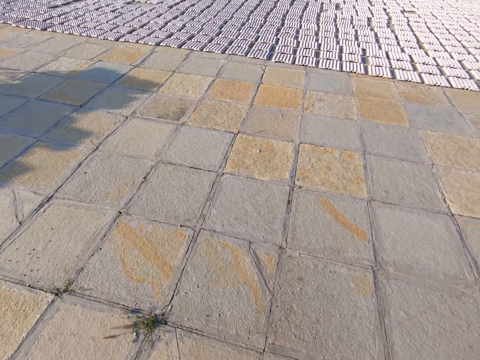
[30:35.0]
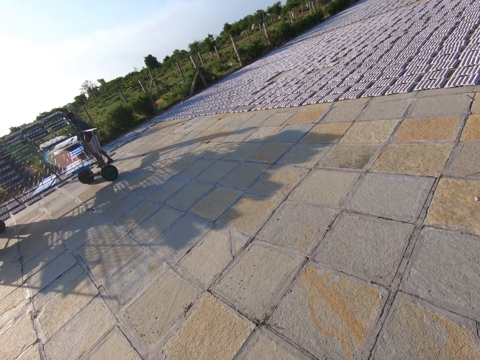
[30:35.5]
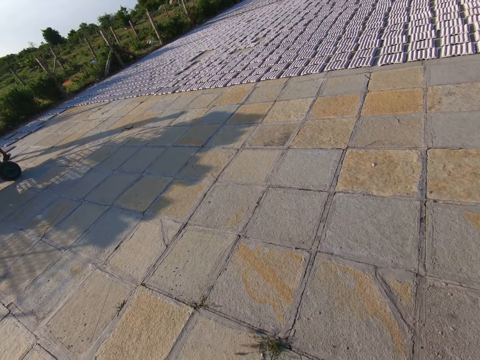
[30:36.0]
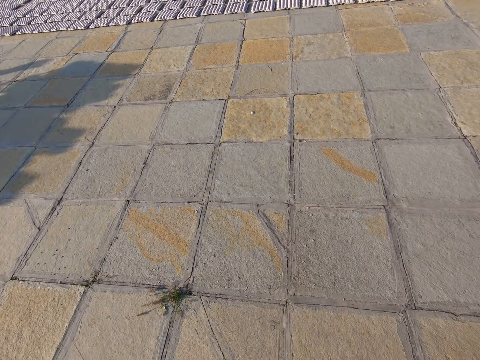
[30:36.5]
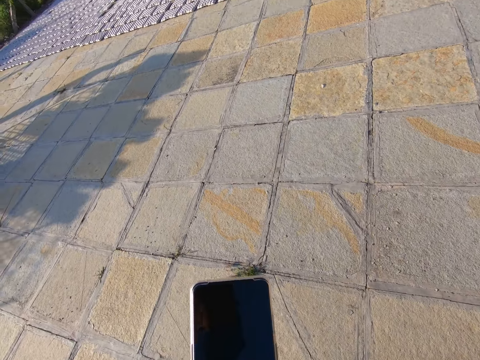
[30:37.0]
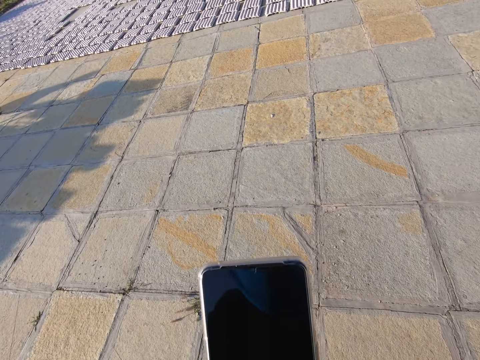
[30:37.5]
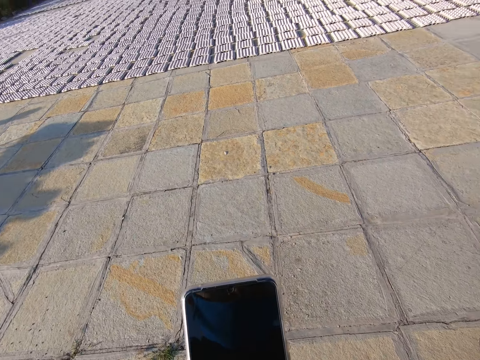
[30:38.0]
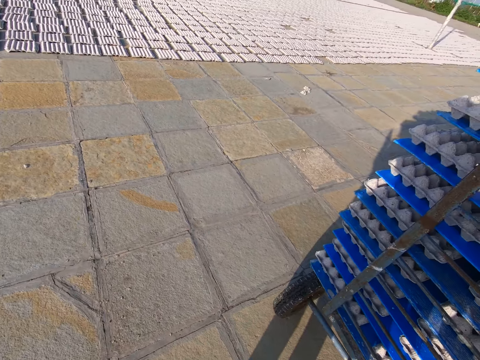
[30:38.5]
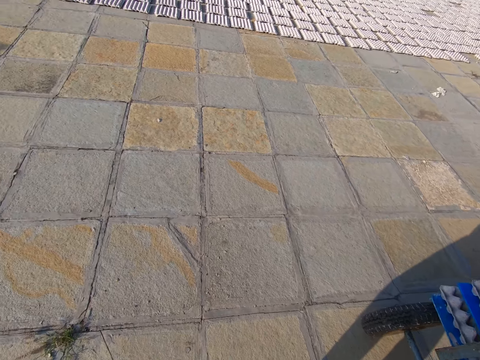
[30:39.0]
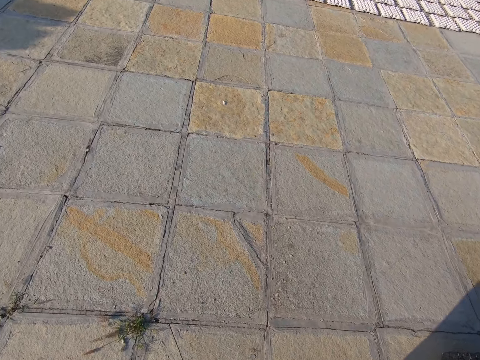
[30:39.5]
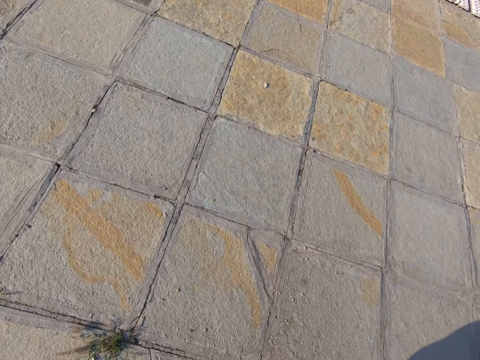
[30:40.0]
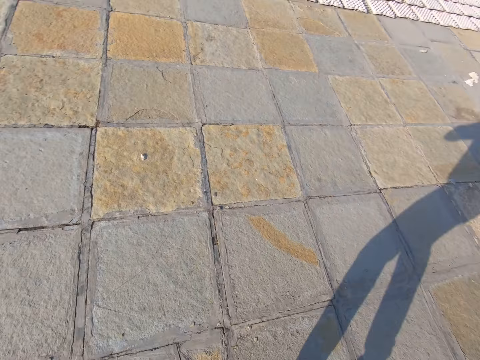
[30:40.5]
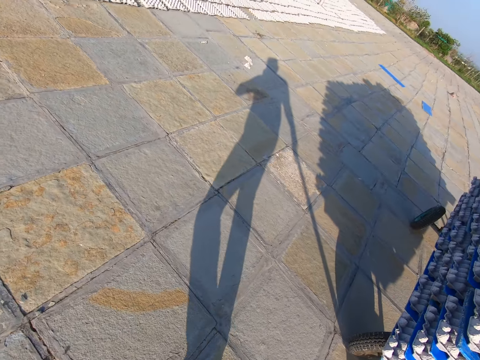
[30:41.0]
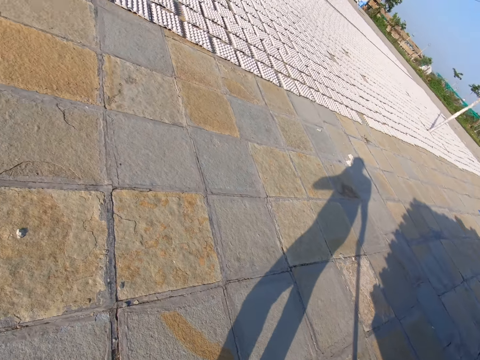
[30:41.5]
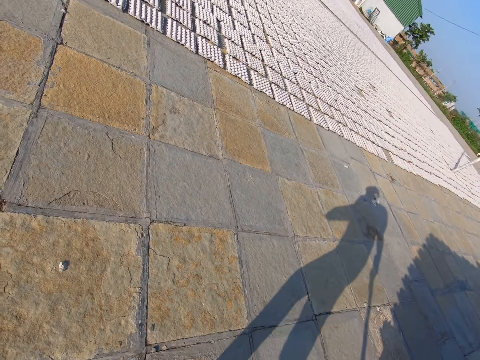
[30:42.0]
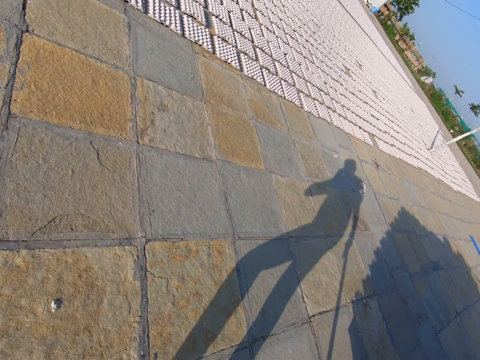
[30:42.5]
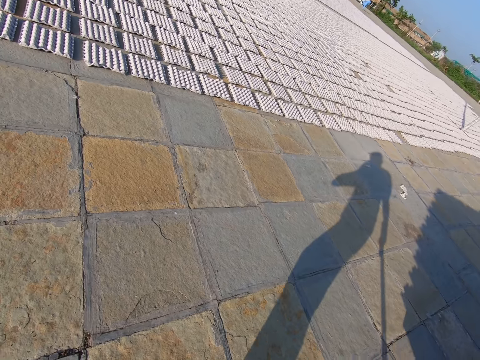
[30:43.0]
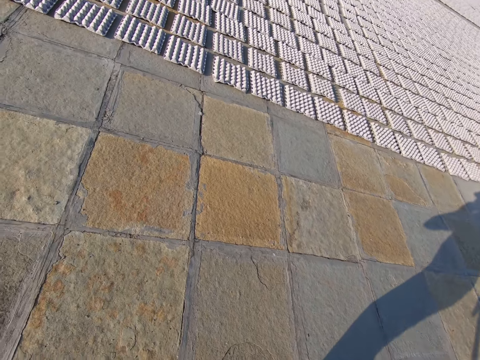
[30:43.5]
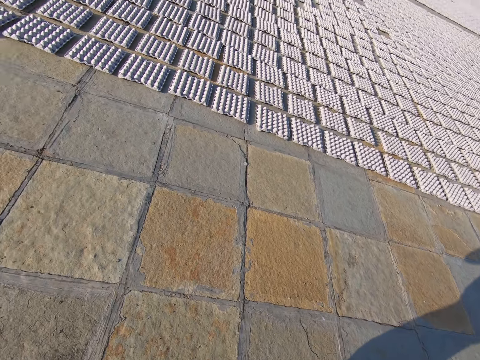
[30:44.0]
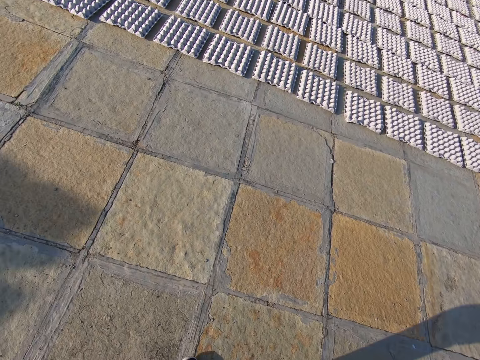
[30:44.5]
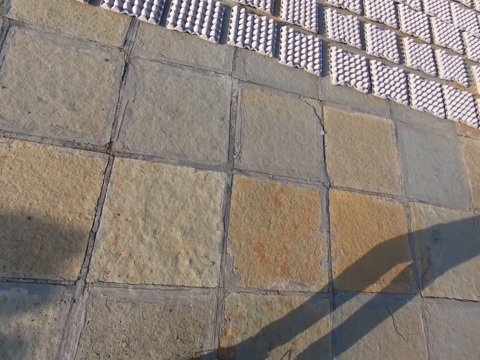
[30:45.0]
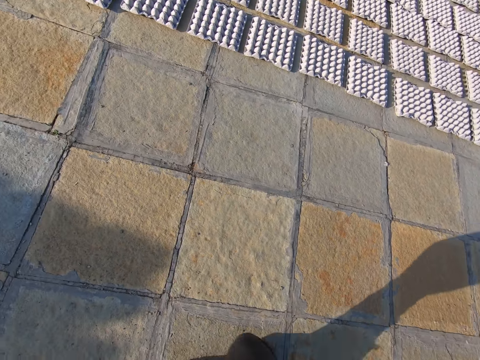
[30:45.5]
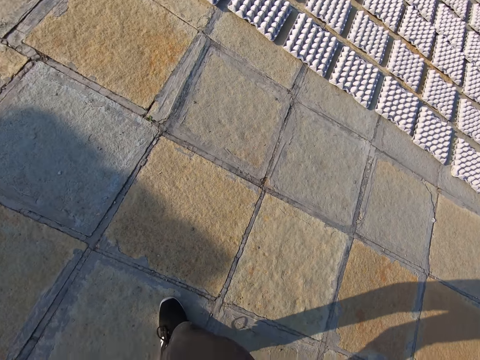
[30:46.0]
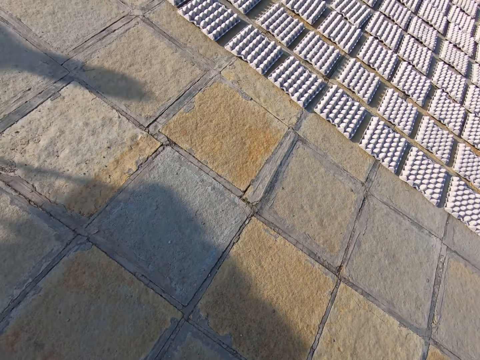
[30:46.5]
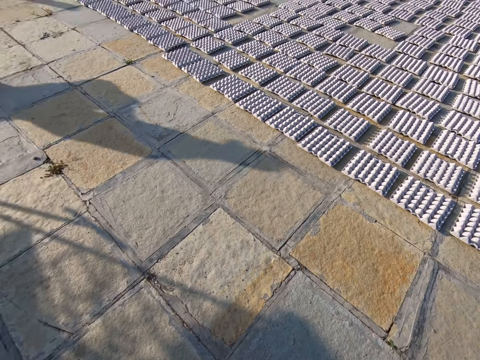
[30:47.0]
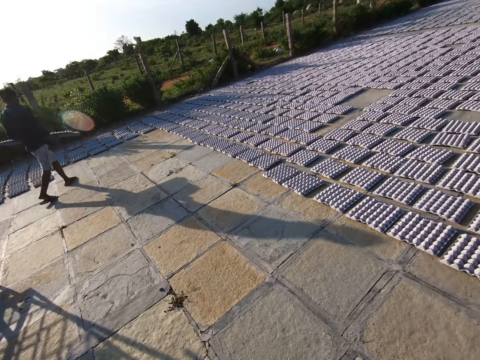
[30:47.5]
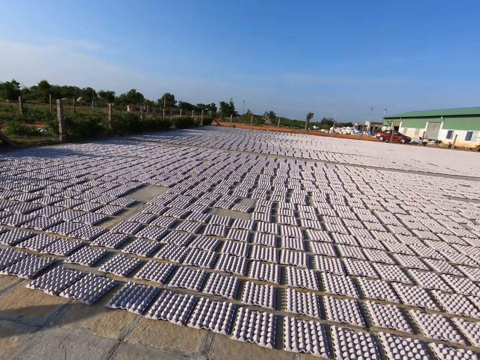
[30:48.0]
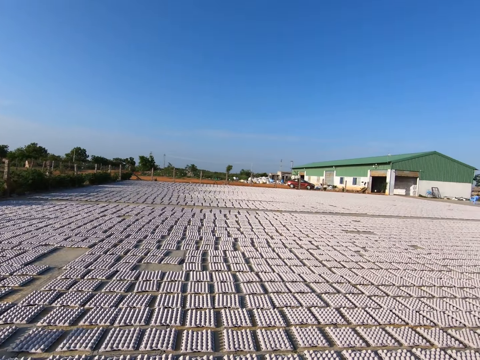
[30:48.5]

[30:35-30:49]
The camera wearer holds the phone with his left hand.

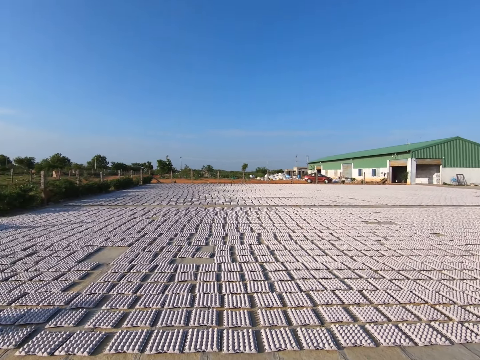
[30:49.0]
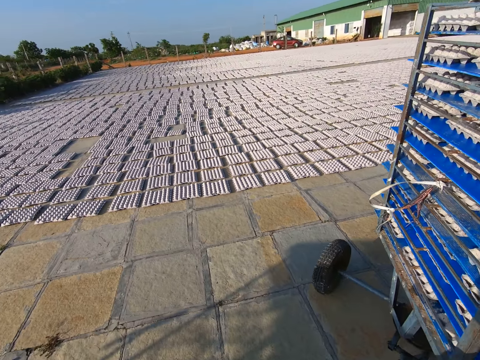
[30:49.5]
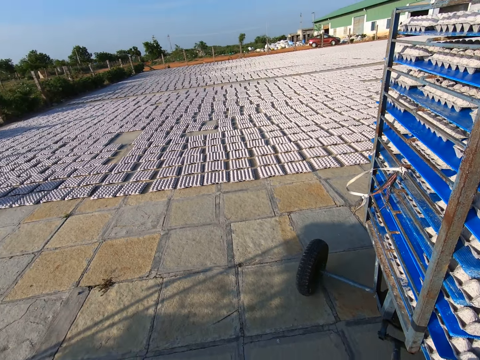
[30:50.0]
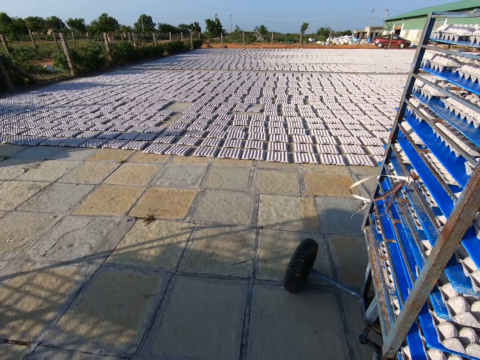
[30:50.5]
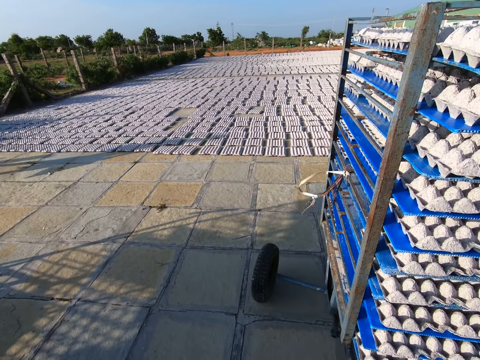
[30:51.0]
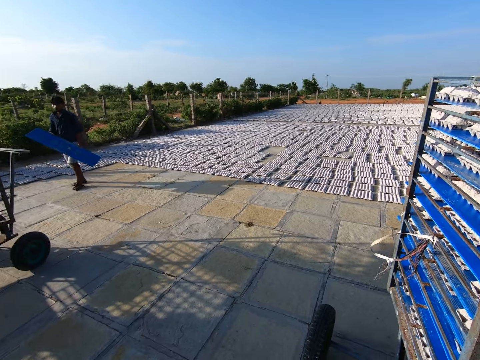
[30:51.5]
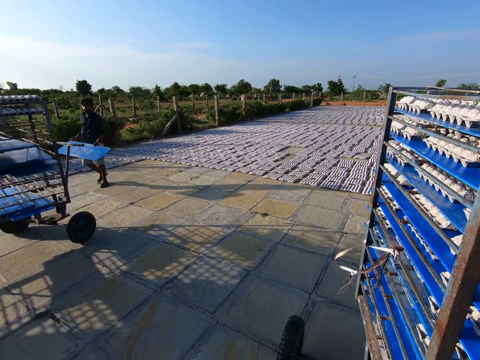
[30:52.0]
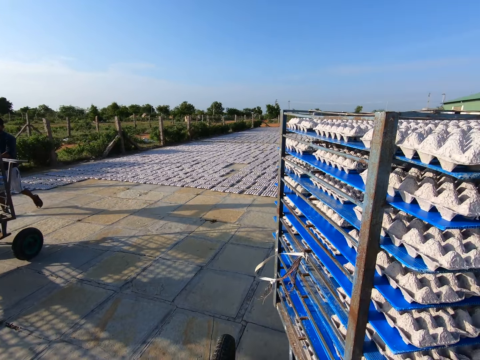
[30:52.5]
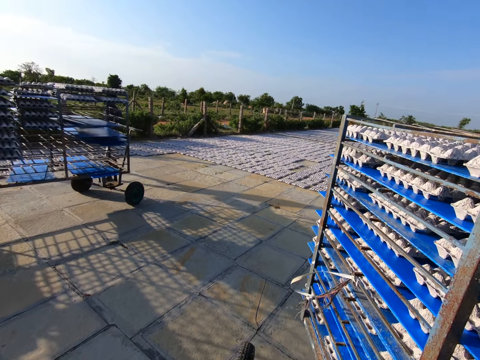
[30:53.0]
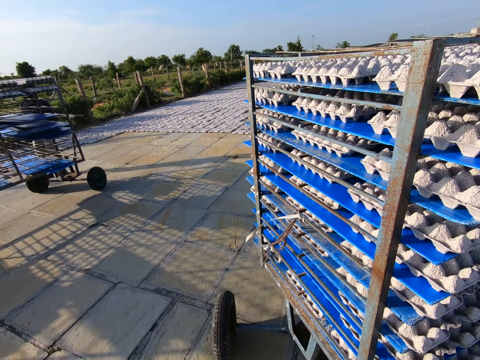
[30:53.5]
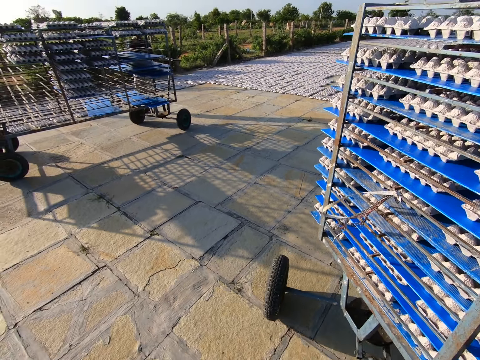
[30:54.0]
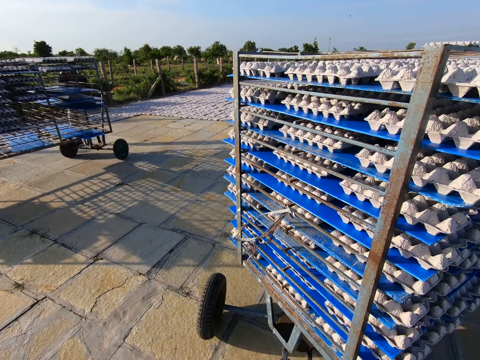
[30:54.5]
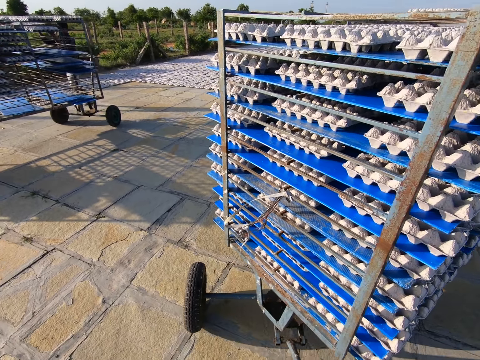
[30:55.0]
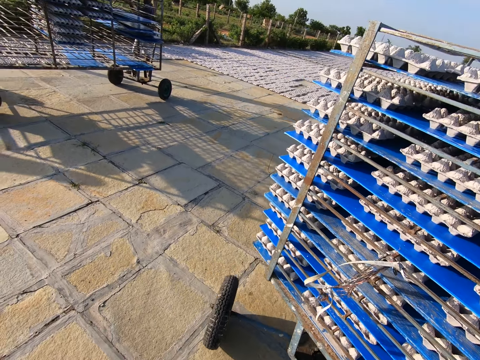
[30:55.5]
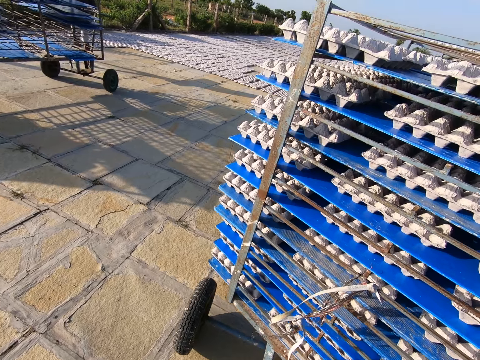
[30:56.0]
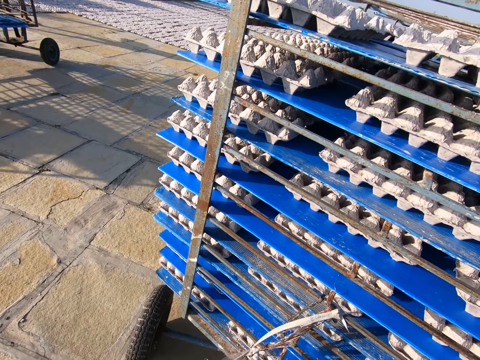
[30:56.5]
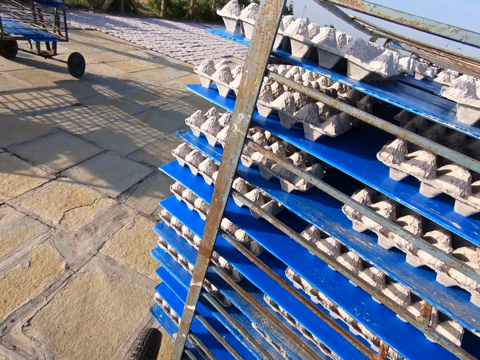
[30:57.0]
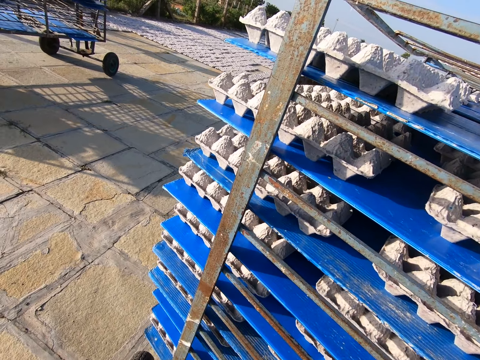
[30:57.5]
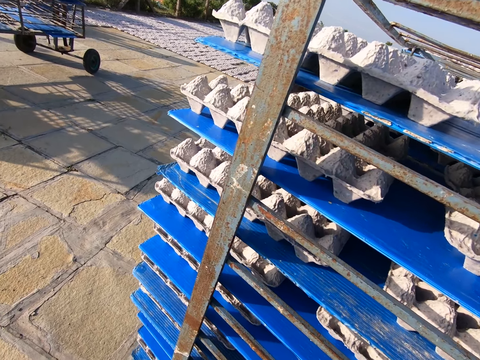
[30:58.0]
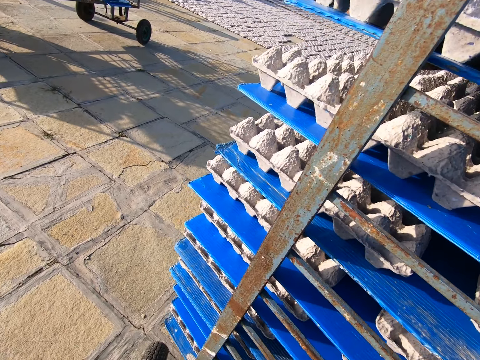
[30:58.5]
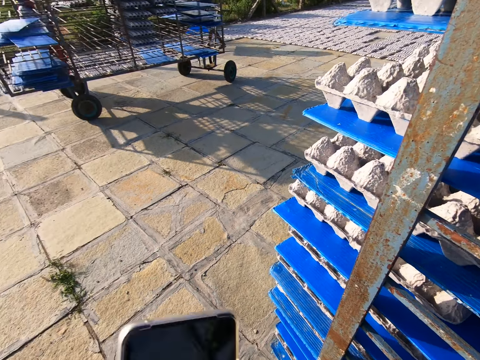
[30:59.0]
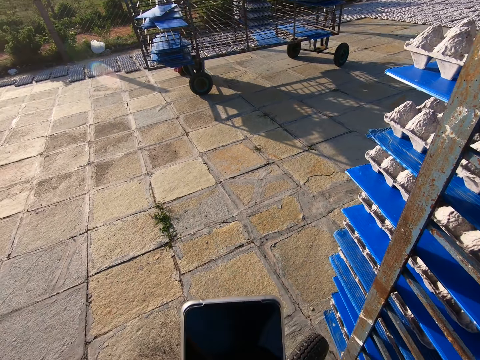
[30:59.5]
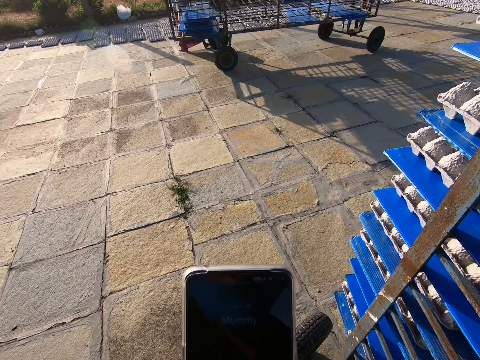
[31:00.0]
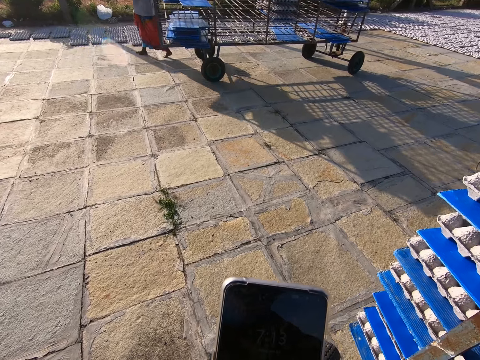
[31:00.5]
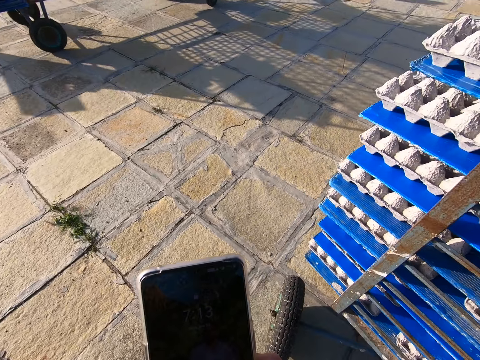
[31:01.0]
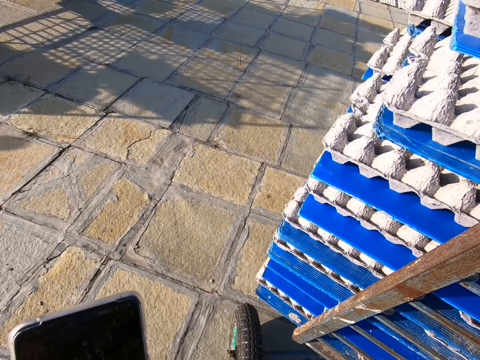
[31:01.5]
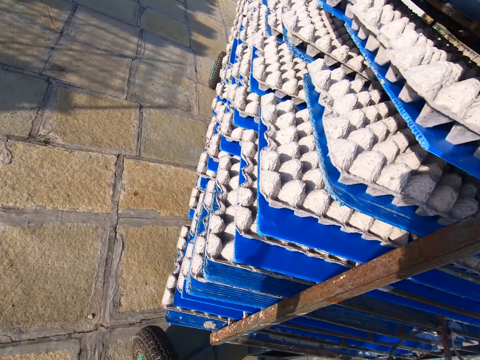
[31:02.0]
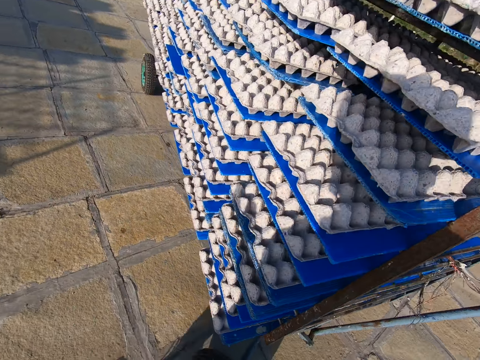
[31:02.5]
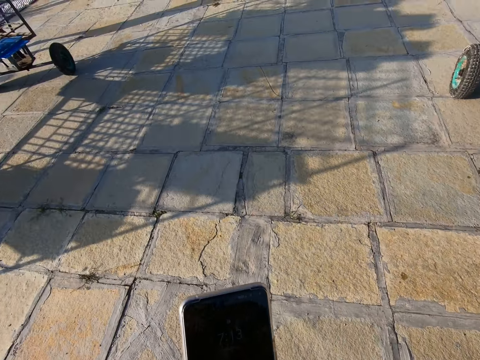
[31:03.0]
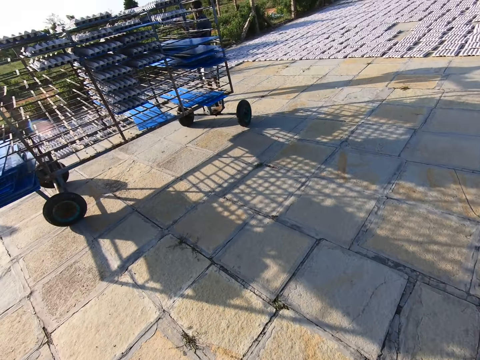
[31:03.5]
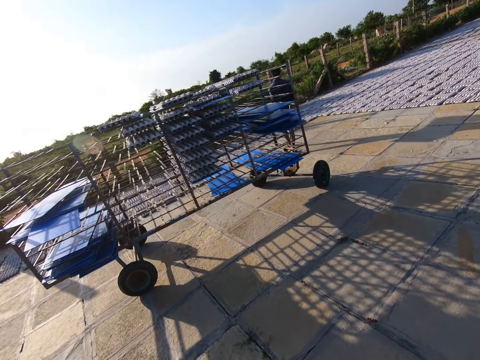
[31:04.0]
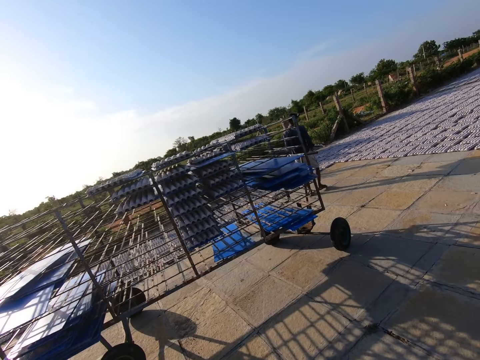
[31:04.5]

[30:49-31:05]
The camera wearer pulls the rack outside the factory with both hands. He holds the phone with his left hand. He holds the phone again.
